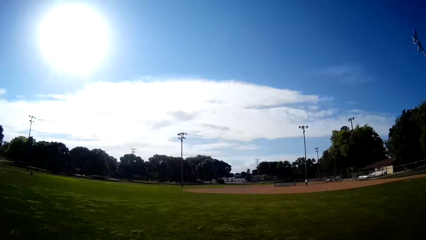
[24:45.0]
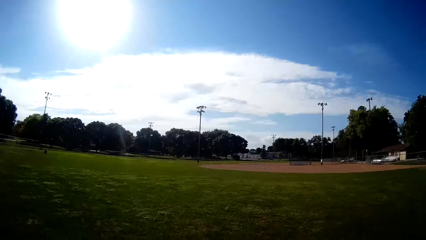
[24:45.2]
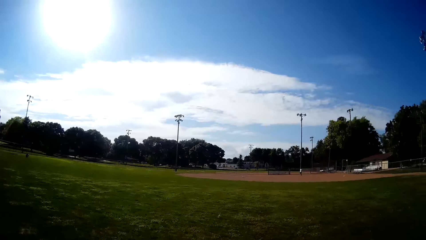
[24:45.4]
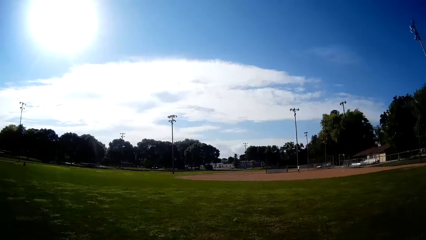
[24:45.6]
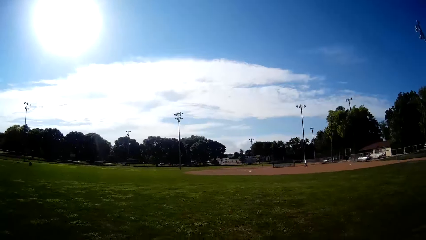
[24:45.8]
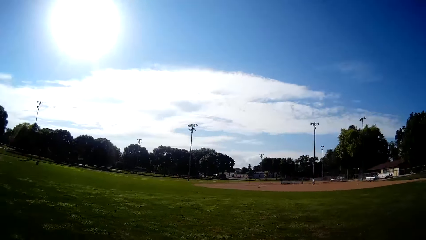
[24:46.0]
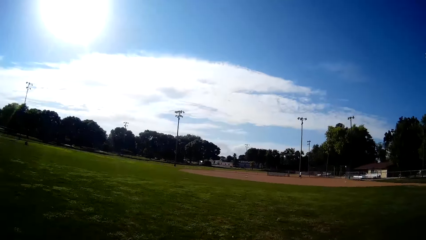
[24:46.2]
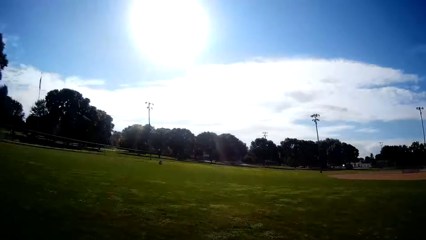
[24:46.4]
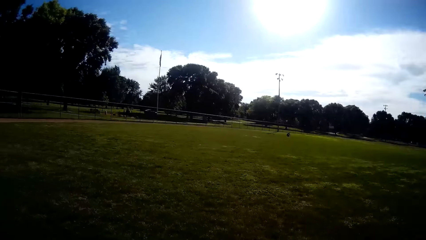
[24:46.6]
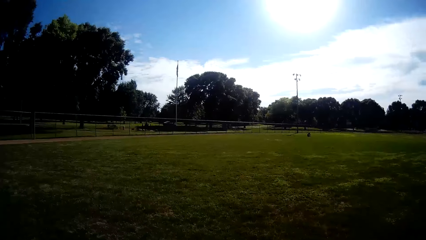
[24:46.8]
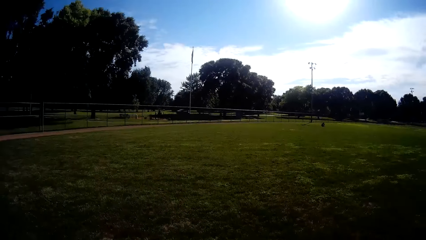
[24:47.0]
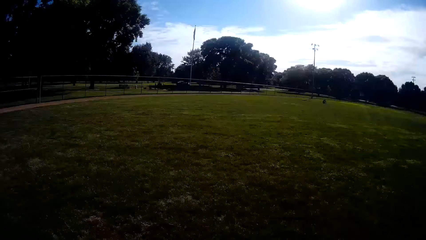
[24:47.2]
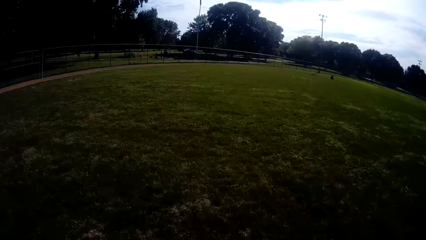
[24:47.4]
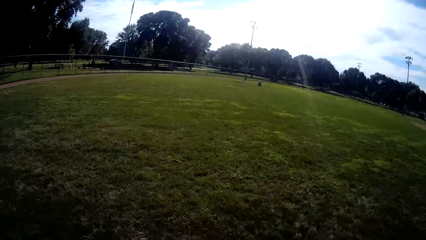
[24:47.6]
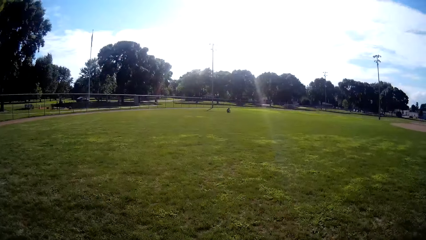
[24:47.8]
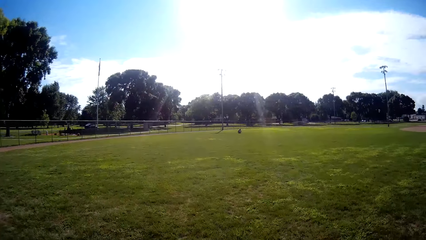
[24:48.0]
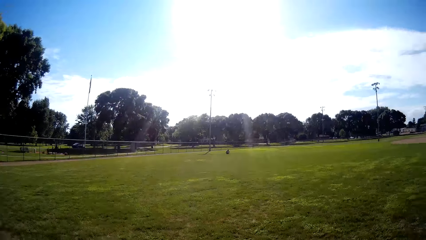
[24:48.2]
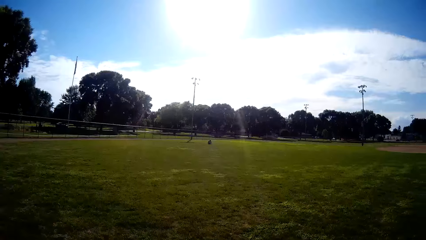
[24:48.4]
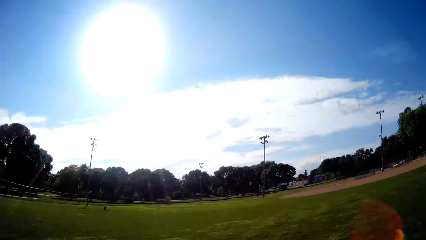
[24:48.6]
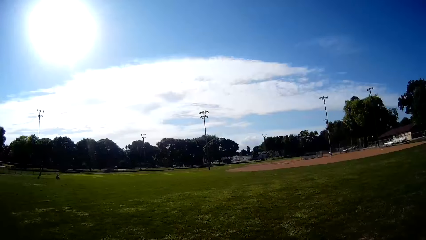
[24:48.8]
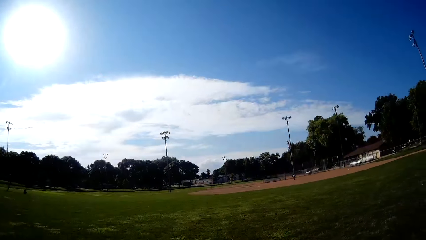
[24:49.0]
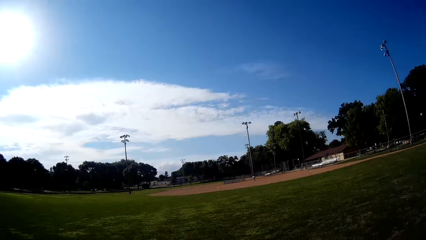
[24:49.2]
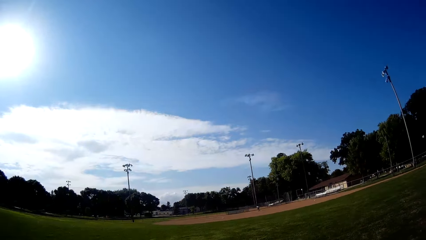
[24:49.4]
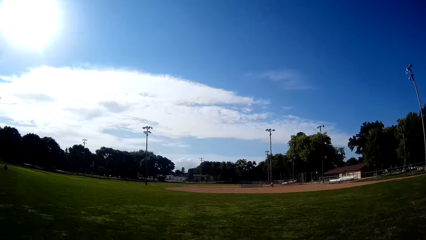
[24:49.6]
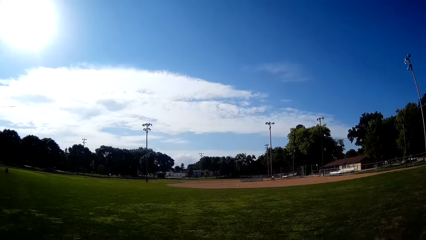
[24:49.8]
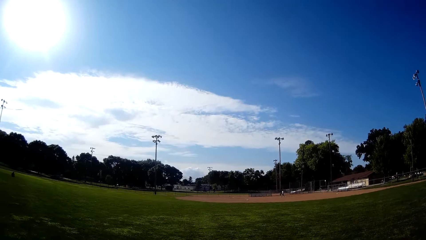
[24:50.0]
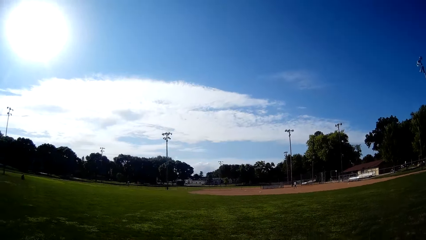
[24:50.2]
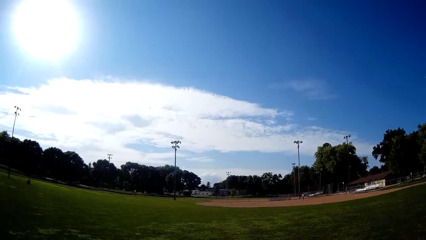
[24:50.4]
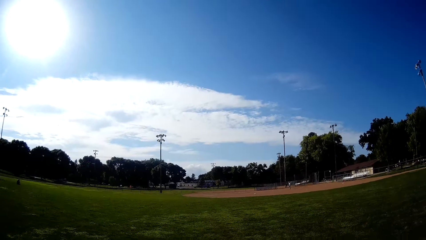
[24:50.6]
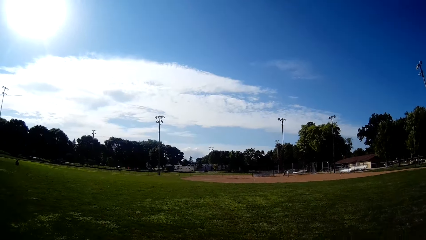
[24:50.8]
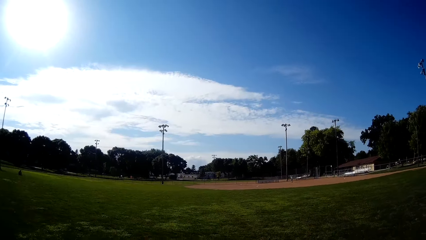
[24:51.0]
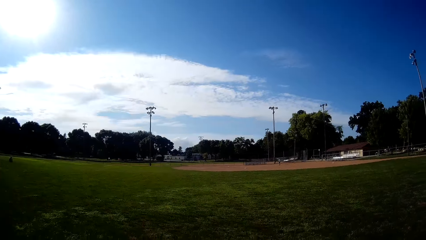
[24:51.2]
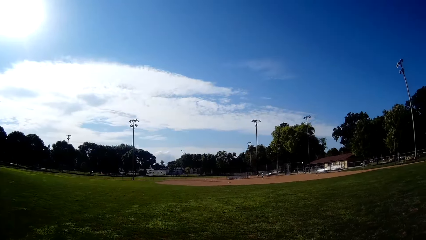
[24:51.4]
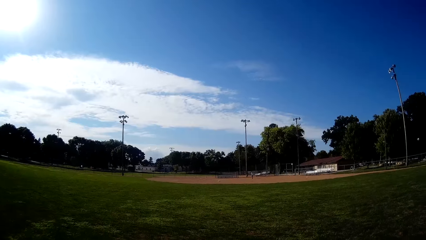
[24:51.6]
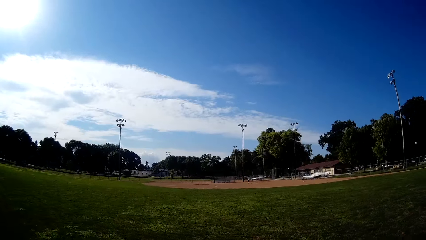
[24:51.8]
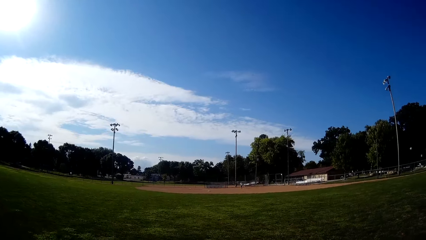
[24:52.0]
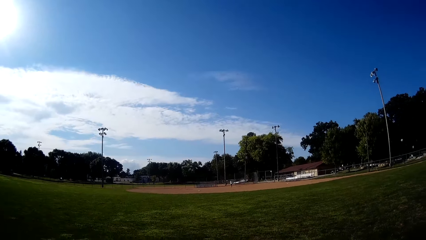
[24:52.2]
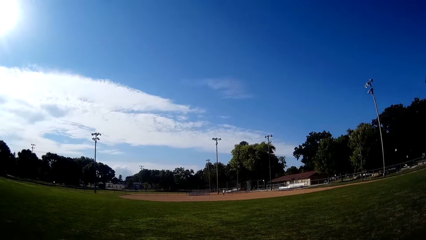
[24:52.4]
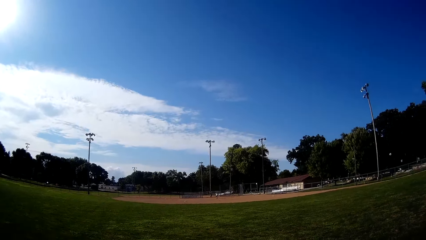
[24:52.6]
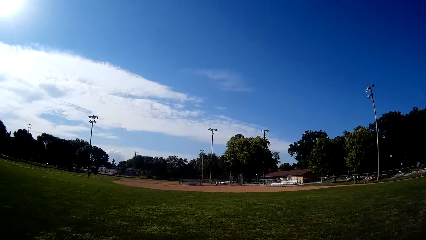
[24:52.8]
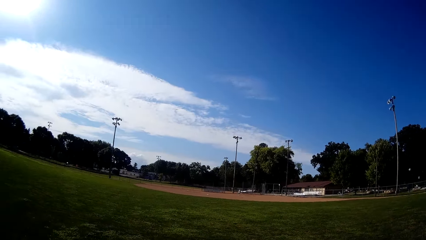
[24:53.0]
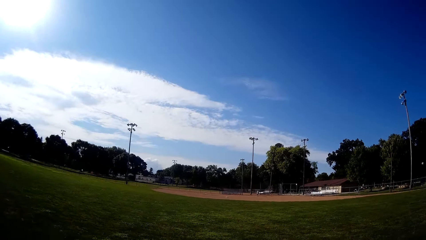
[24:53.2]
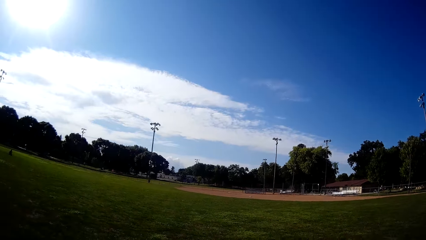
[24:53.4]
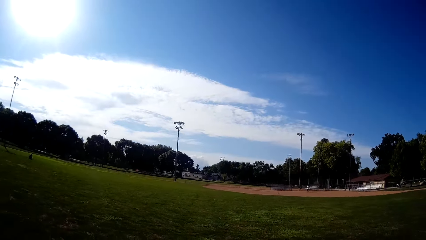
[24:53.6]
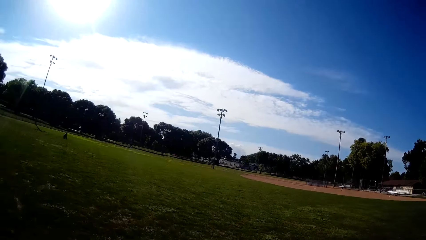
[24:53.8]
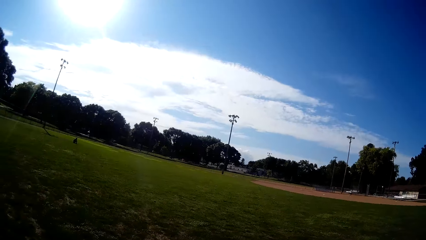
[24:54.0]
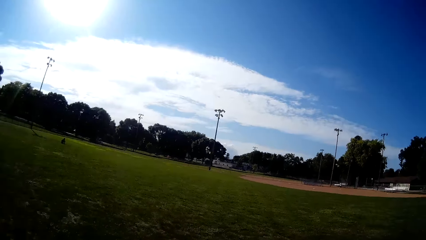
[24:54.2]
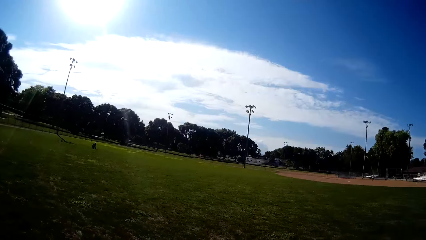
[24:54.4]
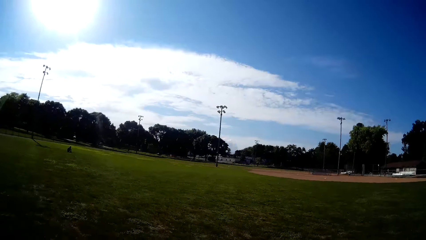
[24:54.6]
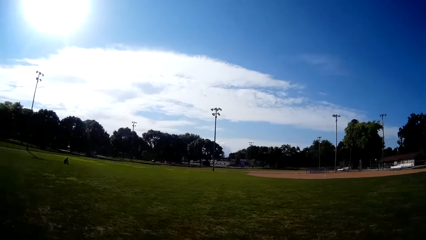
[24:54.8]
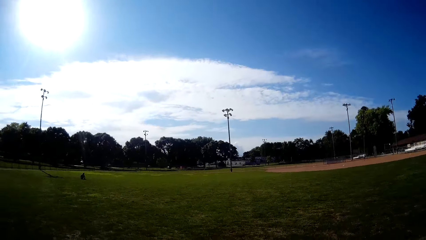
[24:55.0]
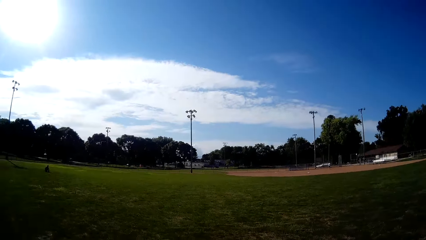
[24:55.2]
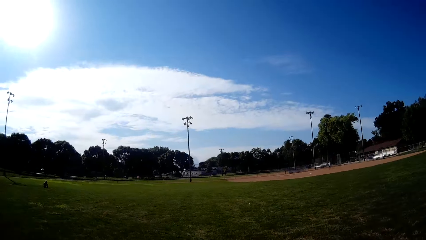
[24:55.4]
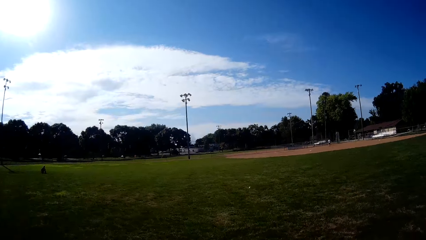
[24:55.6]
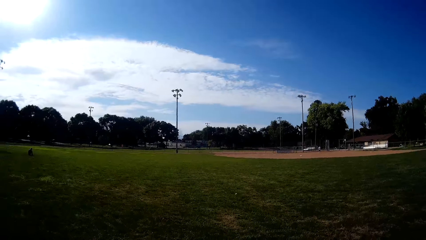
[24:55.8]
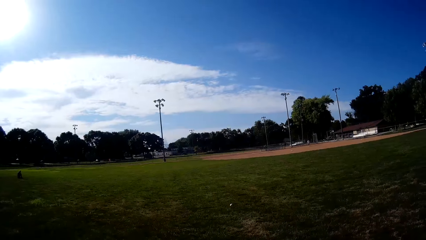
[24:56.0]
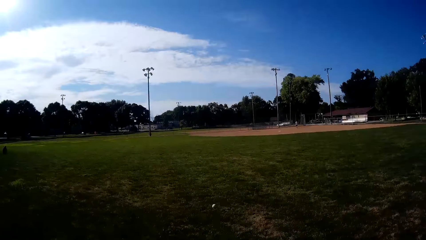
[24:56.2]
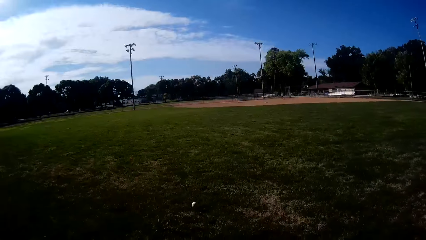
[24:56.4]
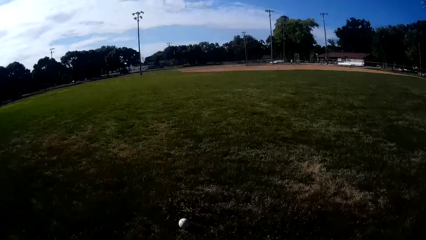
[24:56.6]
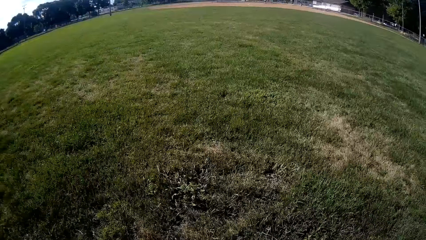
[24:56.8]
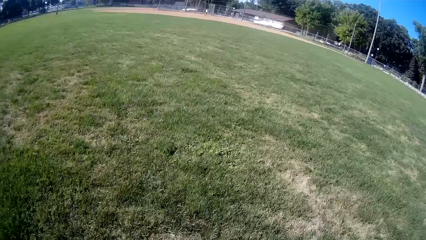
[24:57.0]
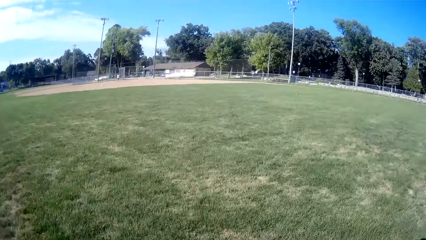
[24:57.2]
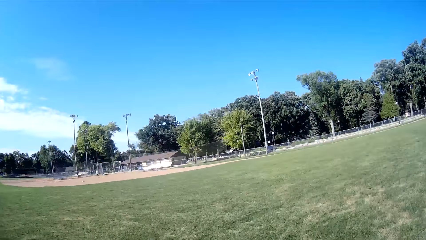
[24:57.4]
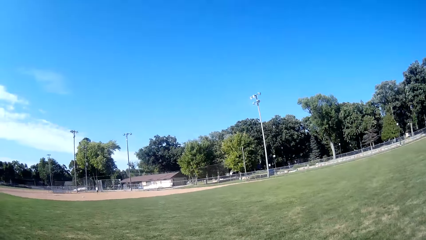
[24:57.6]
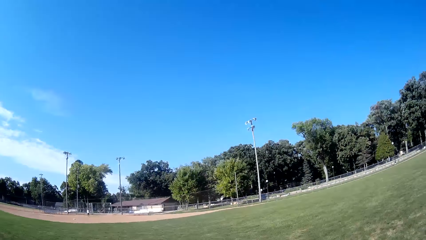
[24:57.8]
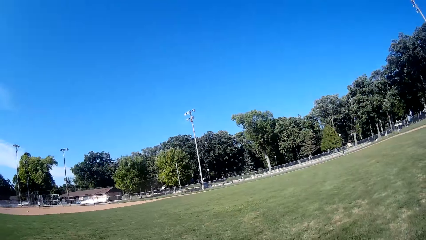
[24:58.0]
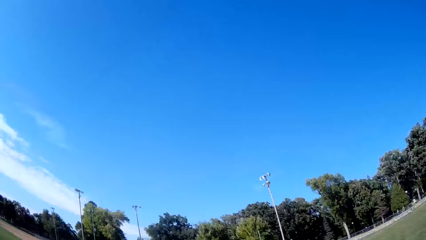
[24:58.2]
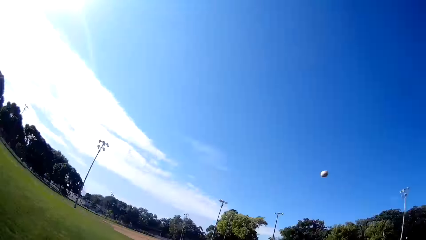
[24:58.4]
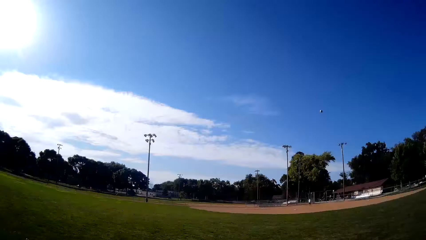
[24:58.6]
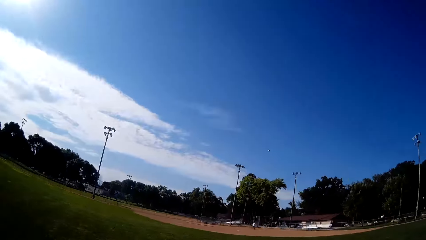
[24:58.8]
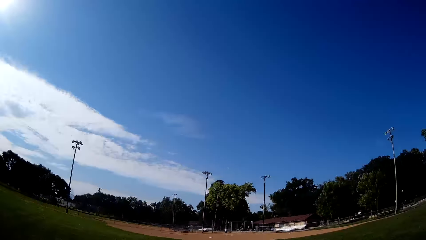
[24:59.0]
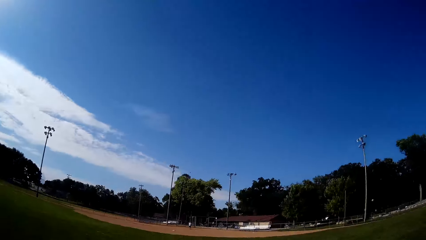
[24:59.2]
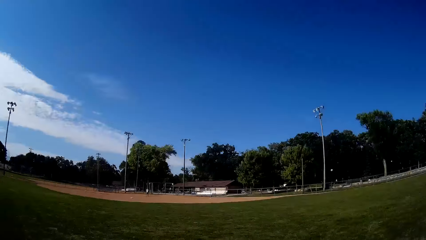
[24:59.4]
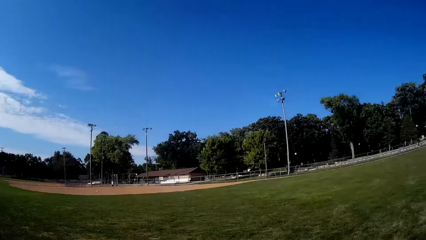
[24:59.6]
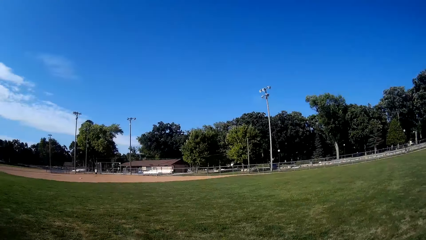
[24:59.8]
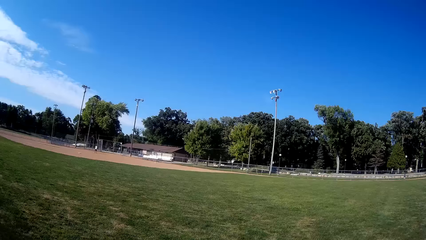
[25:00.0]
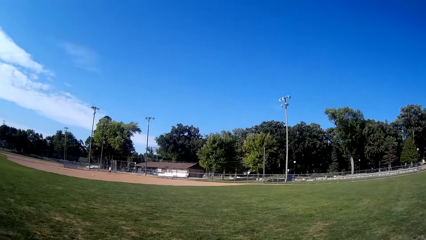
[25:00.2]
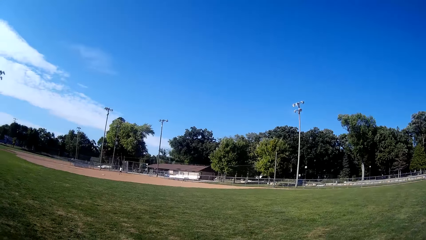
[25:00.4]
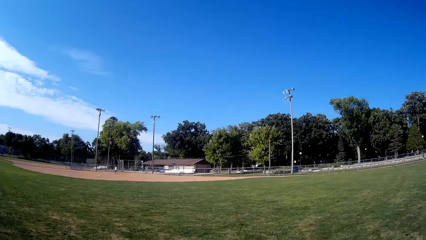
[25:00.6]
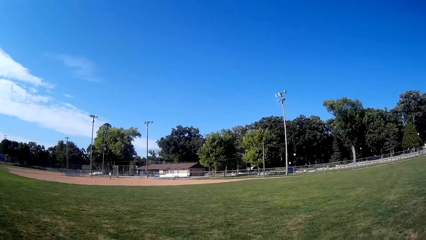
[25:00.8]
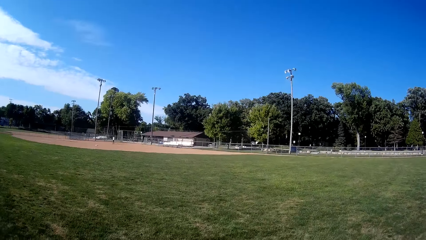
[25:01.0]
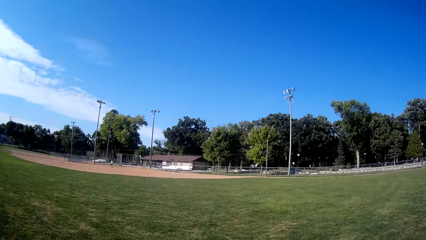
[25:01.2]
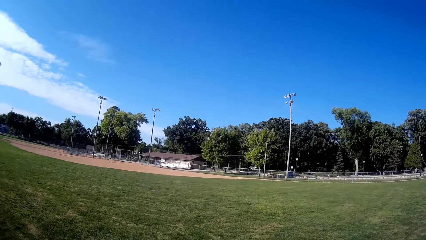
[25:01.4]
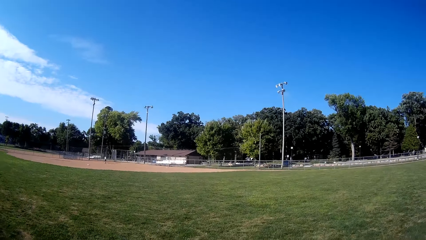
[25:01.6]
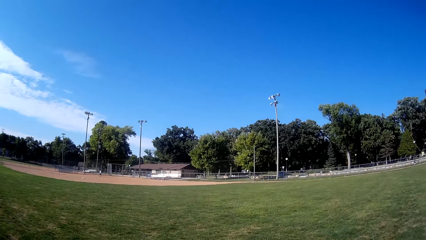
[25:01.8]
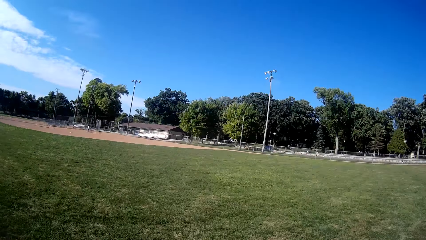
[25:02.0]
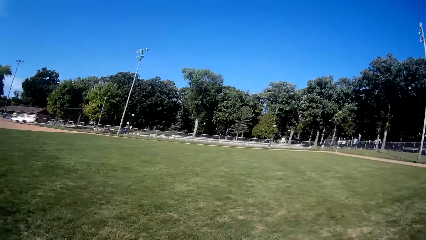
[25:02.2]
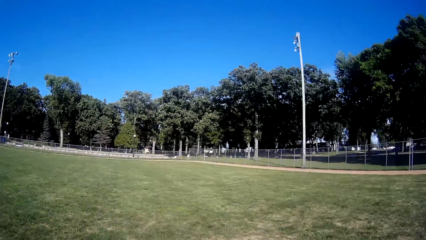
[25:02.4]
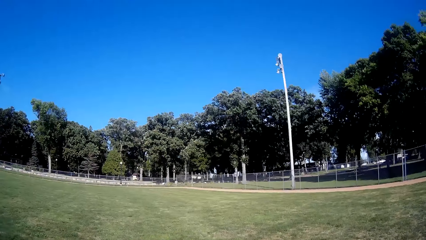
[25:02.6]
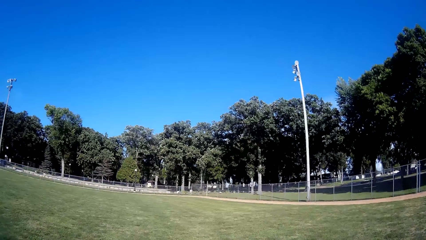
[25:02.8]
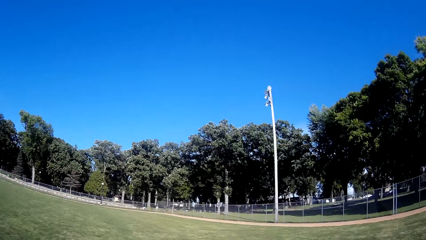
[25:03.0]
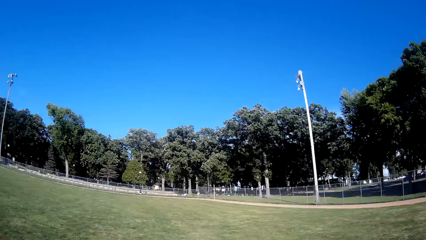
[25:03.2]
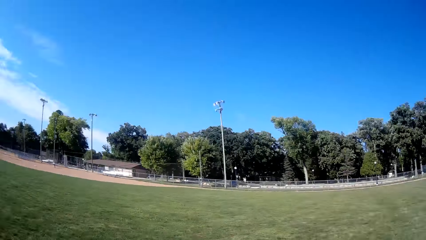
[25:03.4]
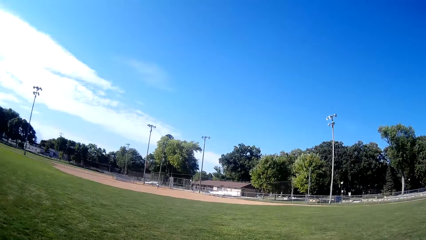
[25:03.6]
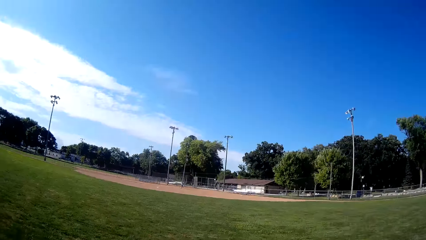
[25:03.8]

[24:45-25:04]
The camera wearer runs back on the outfield and looks around. A man bats the baseball to the camera wearer. The camera wearer runs towards the direction of the baseball. They catch the baseball with the baseball gloves. They pick up the baseball on the ground. They pitch the baseball to the man. They look around.
